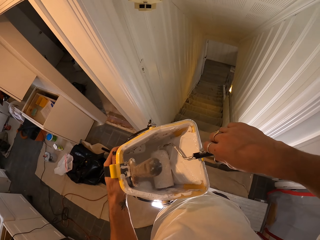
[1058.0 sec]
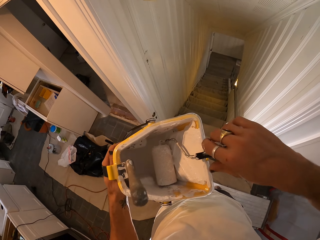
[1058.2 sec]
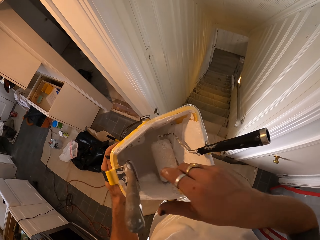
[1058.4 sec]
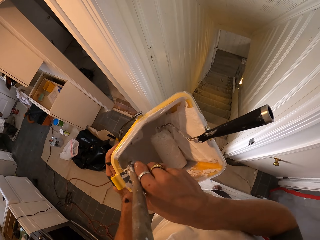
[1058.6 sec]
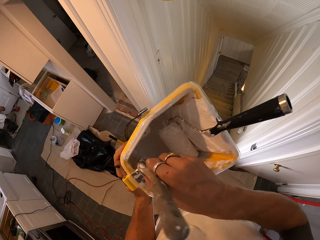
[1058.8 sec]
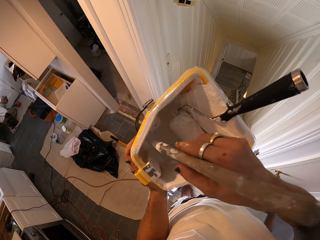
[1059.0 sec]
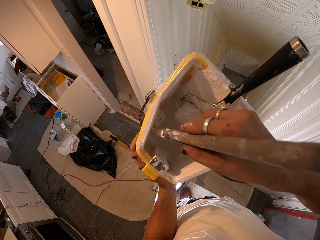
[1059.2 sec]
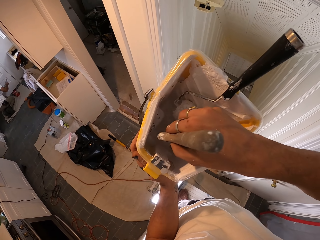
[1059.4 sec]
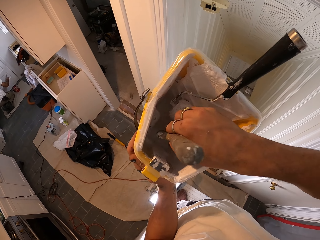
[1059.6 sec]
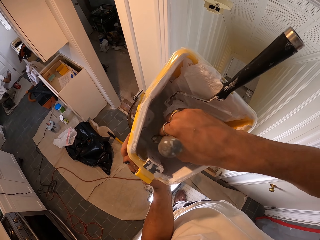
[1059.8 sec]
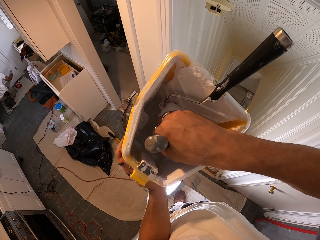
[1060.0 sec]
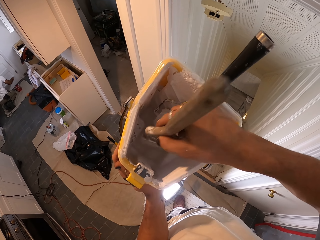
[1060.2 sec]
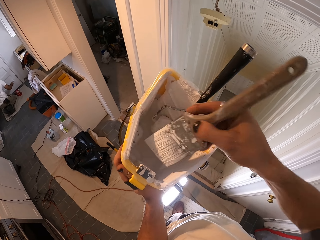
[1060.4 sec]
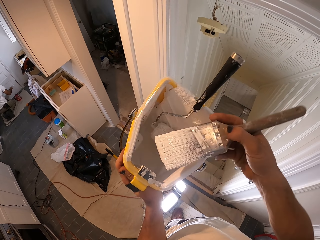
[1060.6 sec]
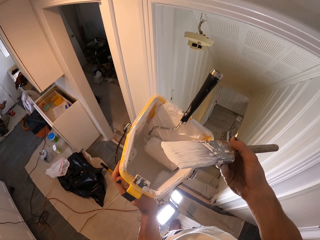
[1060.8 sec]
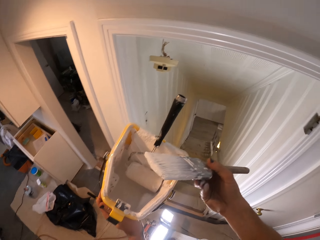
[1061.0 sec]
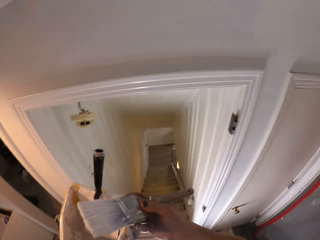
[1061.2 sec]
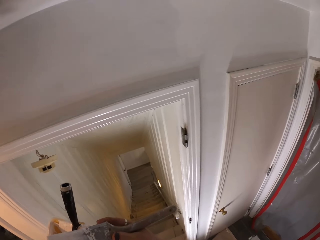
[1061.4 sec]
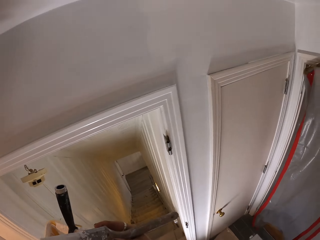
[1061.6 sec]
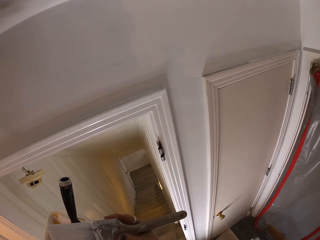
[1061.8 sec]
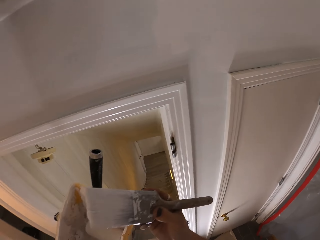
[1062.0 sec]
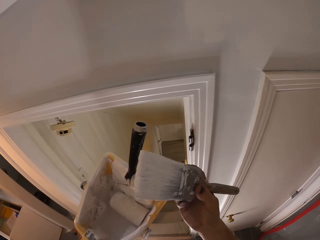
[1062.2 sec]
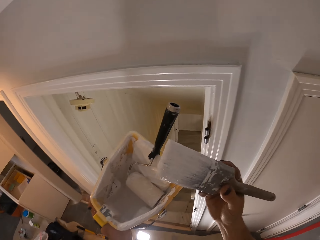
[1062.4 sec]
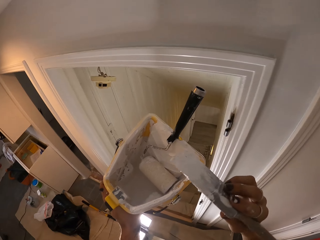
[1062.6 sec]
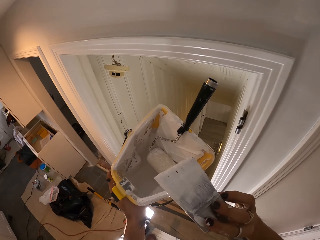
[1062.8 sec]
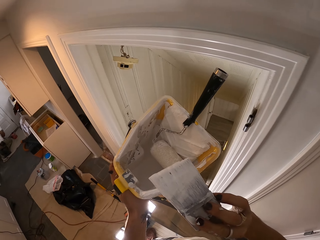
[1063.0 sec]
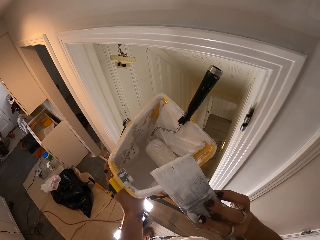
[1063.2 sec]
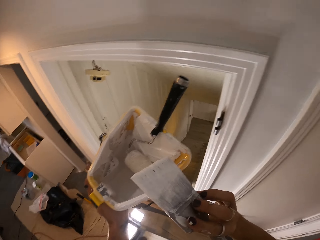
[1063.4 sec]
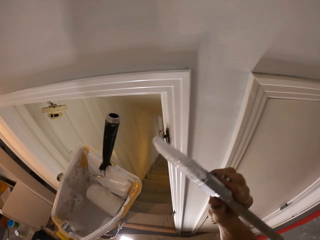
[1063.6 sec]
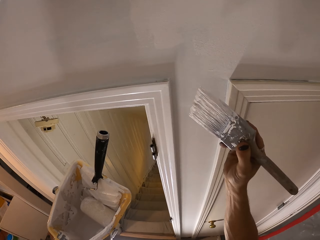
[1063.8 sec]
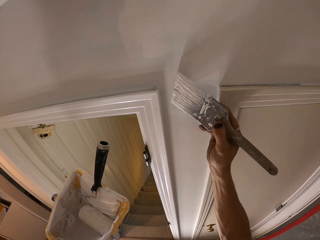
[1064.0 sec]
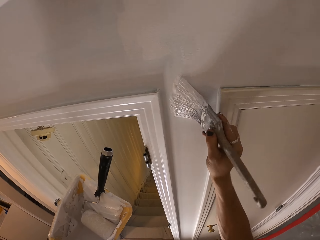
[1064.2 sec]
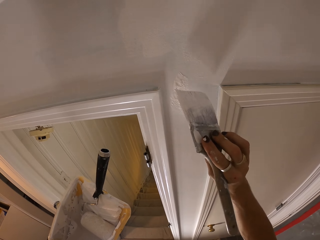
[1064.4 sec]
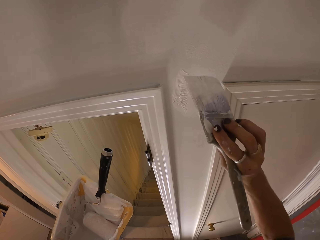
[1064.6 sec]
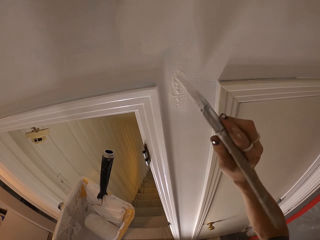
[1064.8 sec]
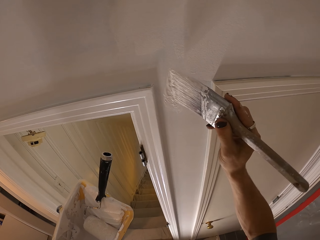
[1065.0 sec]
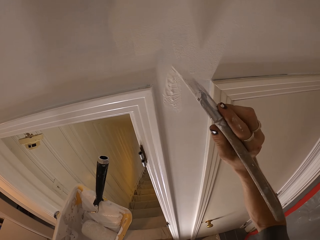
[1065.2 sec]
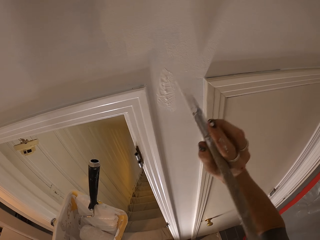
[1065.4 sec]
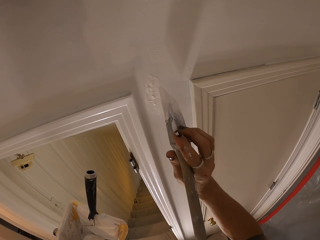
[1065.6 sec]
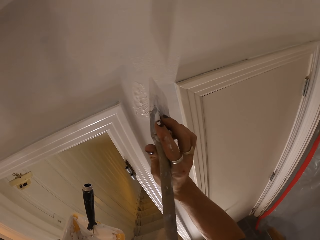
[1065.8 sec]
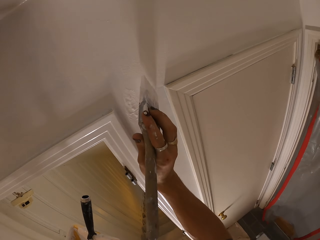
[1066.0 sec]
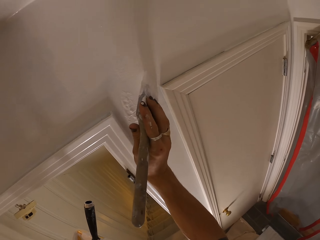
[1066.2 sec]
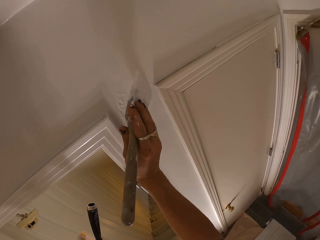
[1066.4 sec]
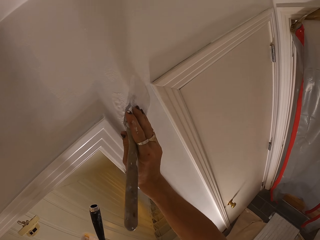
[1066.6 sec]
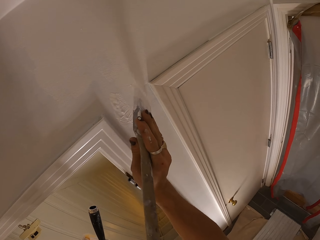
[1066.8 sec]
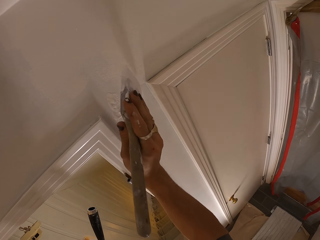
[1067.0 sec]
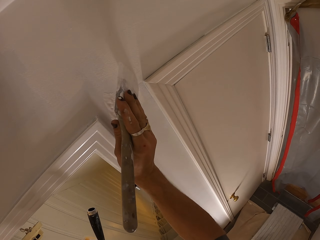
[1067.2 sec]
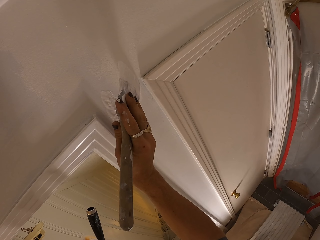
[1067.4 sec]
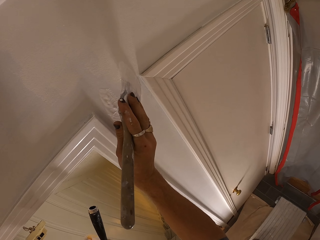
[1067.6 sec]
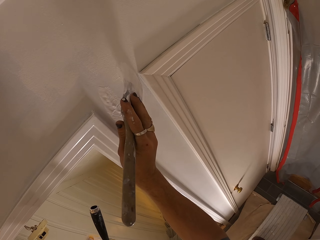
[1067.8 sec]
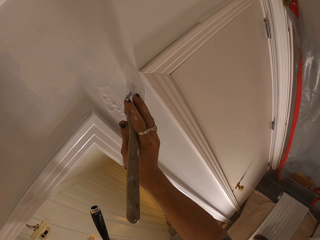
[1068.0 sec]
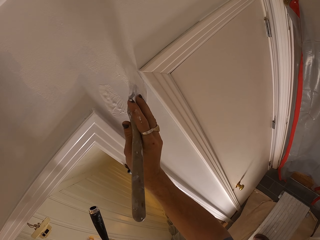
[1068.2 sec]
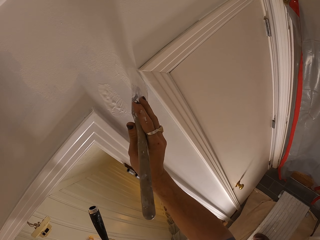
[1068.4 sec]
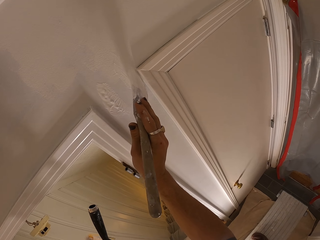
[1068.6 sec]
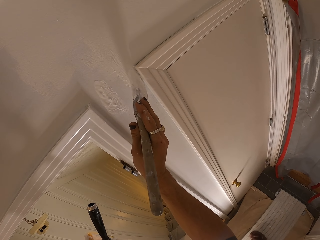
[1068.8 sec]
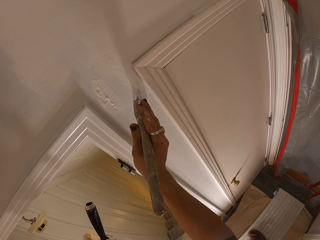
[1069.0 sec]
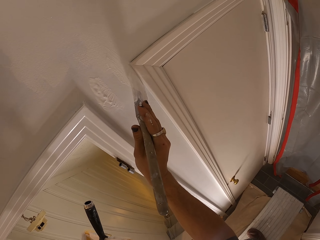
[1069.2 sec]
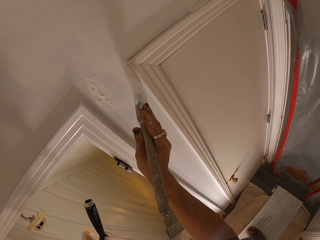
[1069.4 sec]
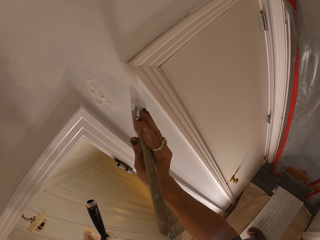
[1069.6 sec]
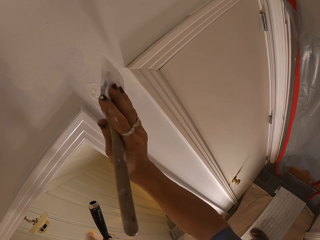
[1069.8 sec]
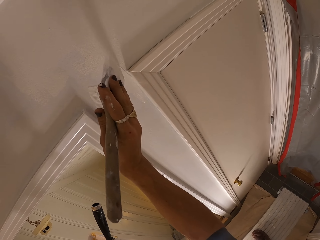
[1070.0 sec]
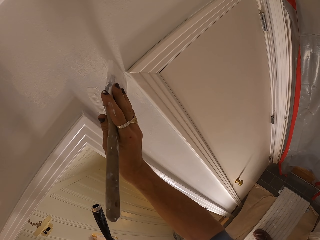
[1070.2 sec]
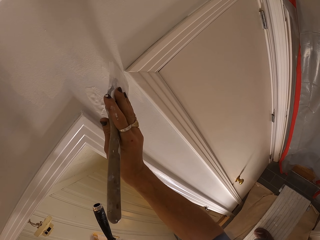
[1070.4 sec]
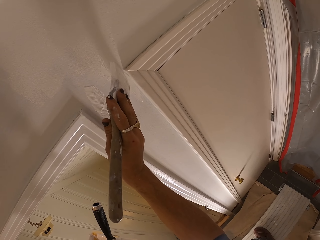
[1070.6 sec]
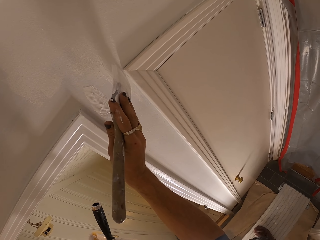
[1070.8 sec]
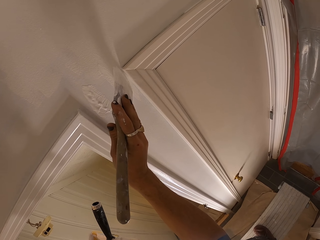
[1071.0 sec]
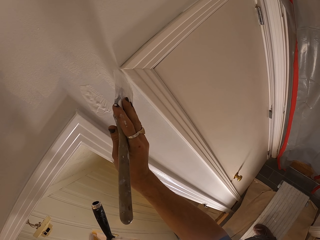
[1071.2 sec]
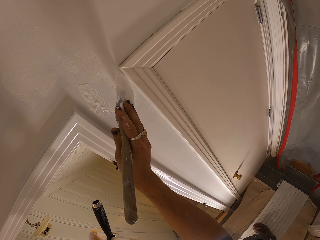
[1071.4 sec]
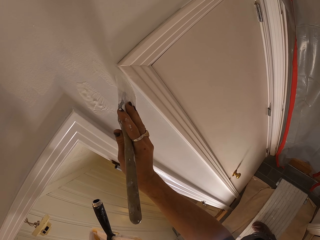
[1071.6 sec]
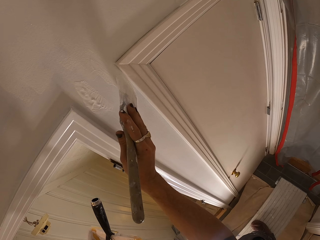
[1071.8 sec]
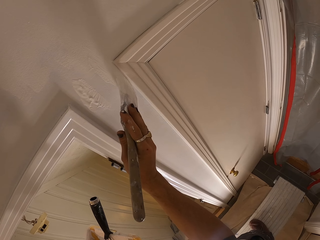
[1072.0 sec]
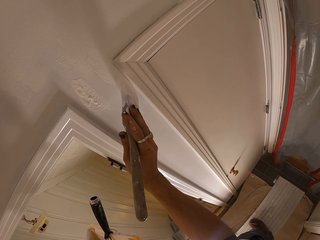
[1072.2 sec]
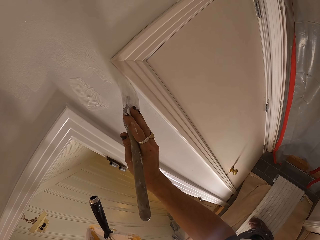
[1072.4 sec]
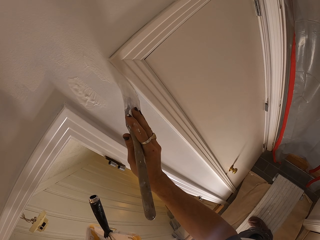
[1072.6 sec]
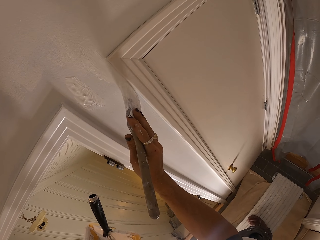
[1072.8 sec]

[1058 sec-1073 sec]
The camera wearer takes a paint brush. They paint the wall. They paint.

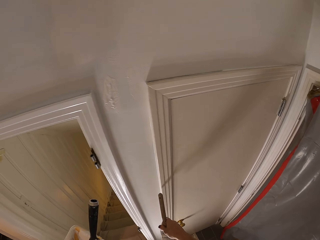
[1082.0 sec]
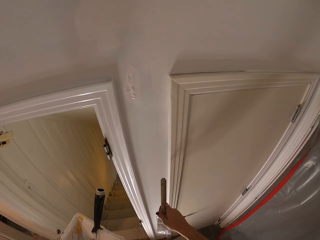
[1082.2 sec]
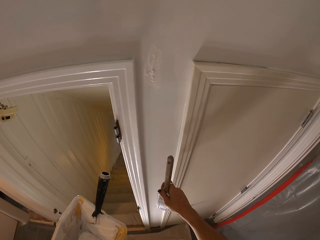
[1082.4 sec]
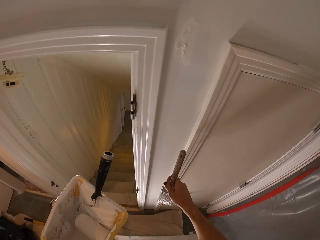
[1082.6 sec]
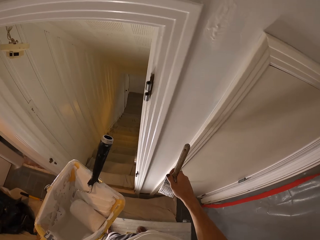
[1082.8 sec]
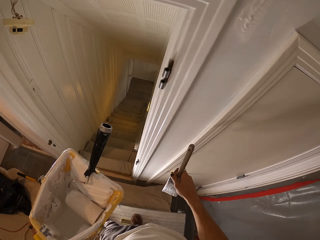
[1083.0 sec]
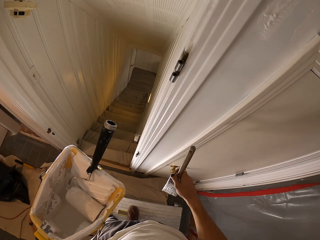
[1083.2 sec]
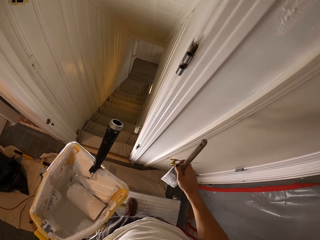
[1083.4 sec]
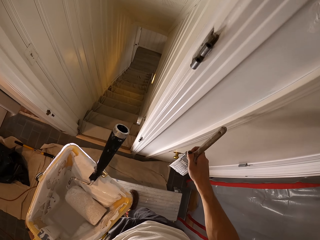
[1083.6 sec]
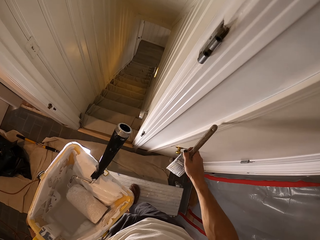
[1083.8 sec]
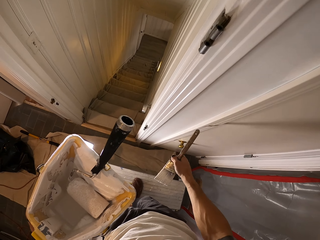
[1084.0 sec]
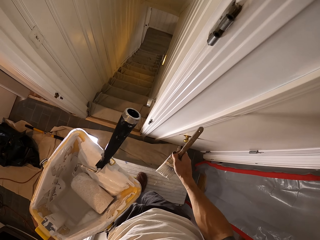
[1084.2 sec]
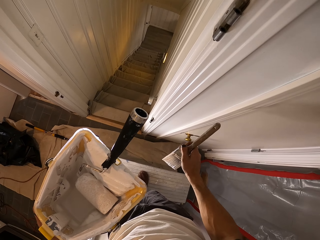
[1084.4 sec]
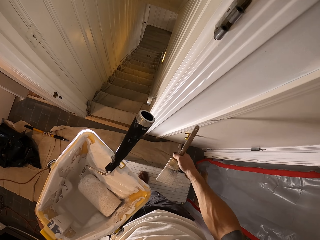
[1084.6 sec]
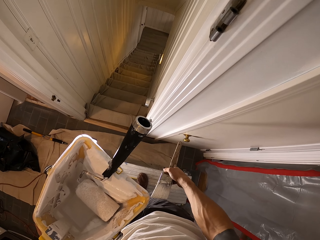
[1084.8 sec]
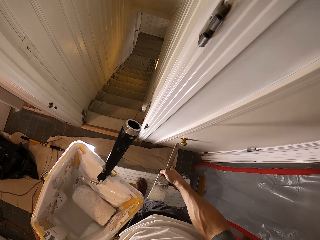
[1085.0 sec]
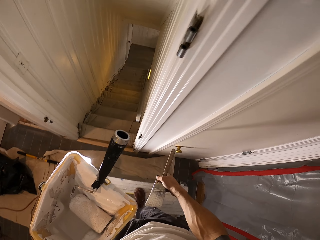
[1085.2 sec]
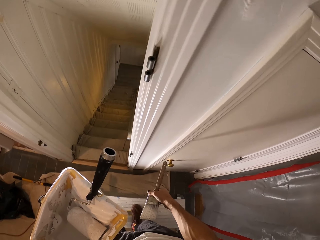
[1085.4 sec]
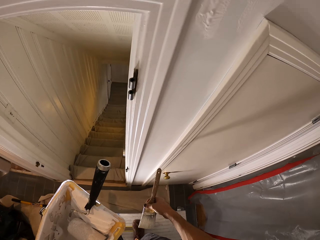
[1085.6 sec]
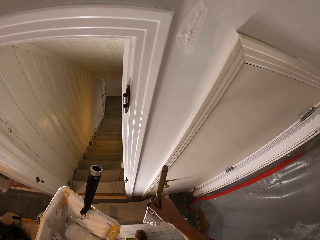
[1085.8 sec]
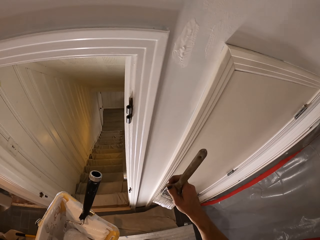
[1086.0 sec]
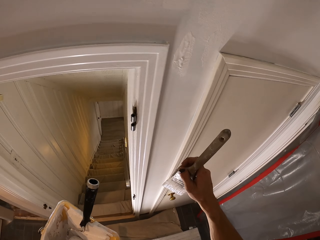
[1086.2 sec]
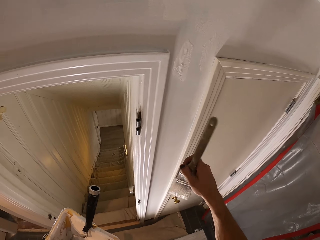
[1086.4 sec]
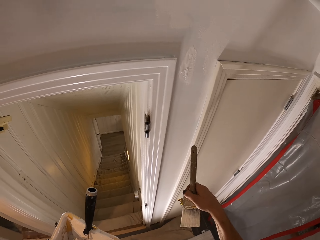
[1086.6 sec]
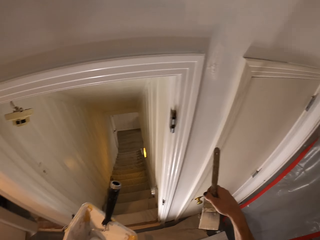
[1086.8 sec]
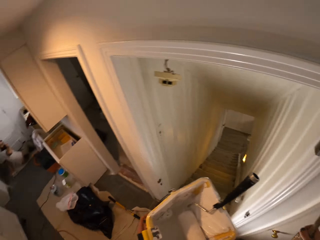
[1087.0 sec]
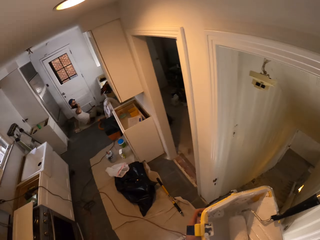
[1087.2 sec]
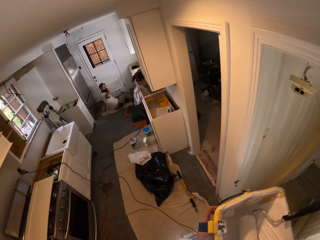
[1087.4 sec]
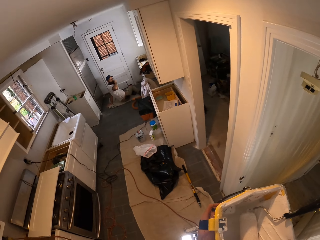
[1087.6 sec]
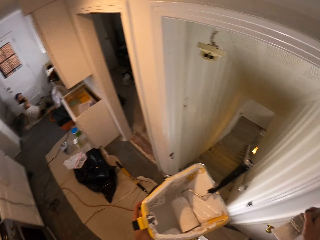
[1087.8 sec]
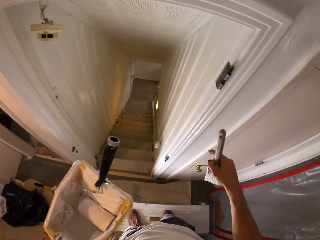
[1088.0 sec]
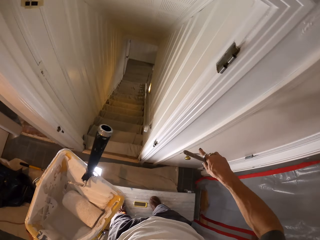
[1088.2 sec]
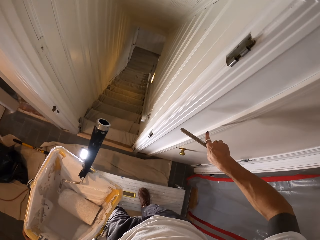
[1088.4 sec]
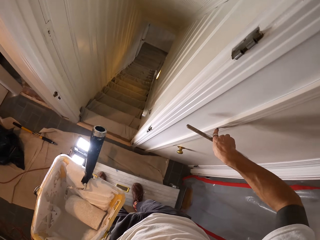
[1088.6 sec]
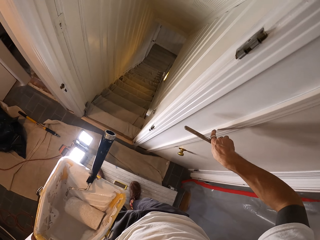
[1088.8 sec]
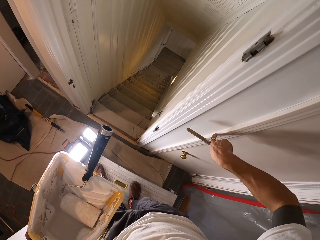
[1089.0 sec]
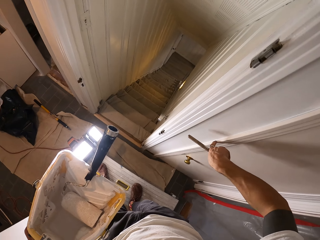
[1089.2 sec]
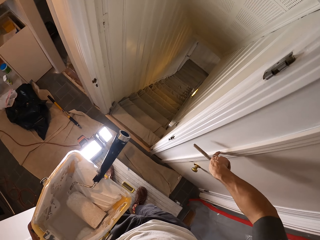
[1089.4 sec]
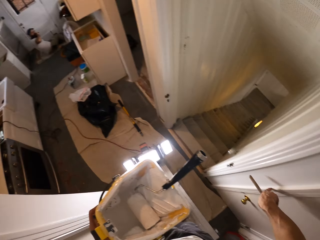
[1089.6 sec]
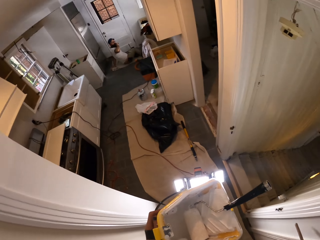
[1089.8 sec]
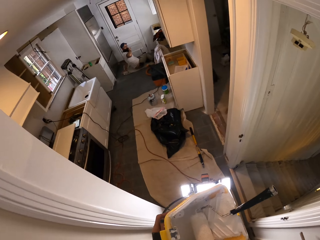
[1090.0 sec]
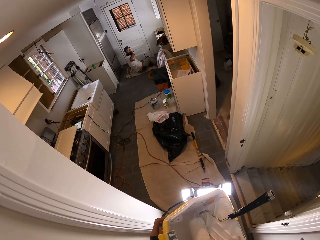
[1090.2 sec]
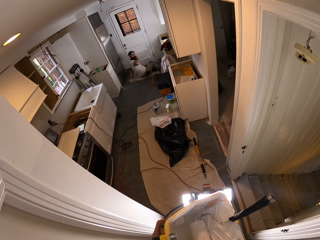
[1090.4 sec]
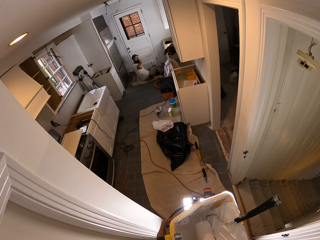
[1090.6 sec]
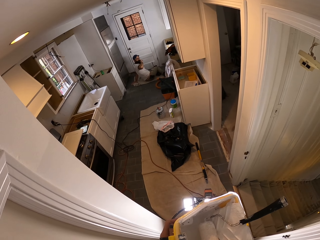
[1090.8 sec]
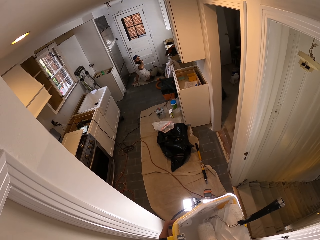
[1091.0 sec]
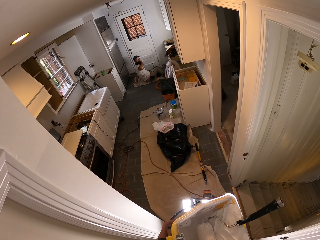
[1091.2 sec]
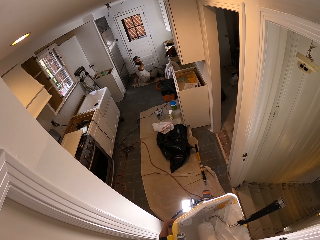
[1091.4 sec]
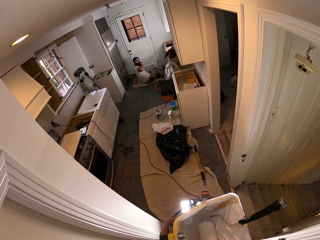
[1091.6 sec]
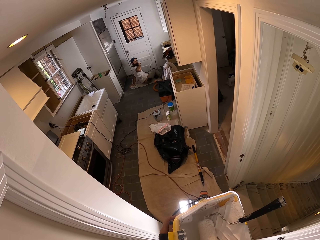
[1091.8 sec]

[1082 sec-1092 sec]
The camera wearer touches the paint by the wood side of the brush. They touch the paint by finger.
